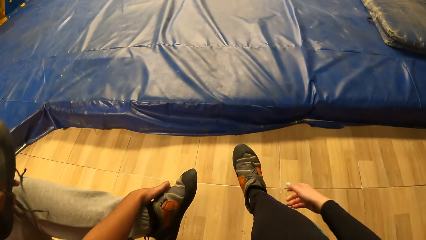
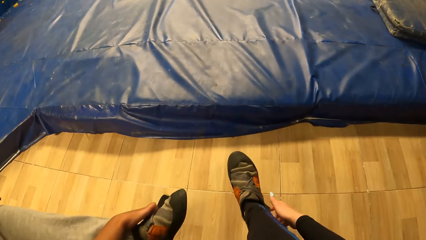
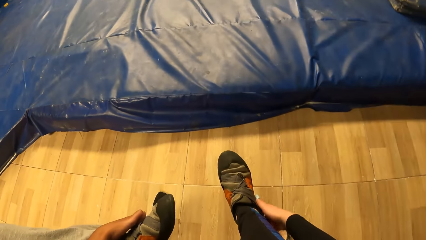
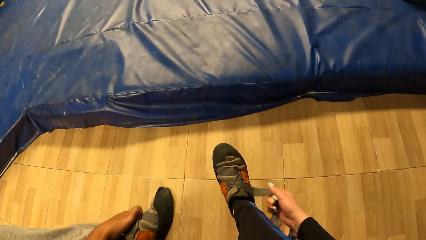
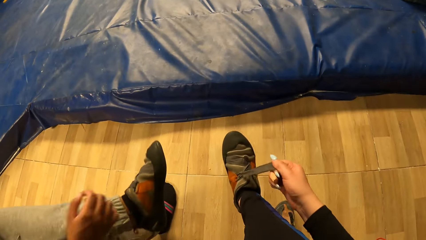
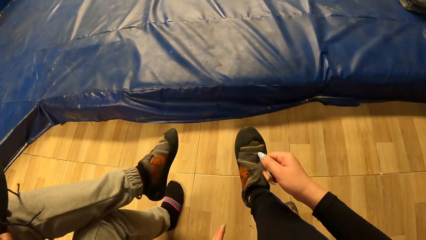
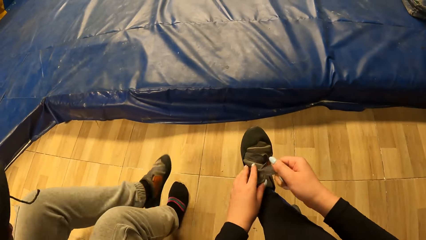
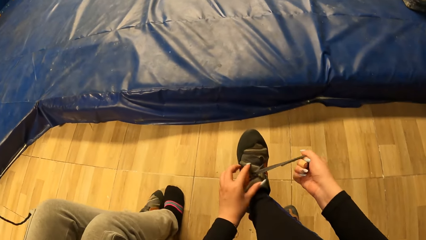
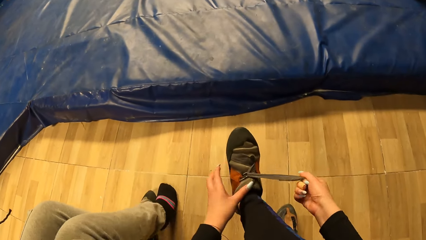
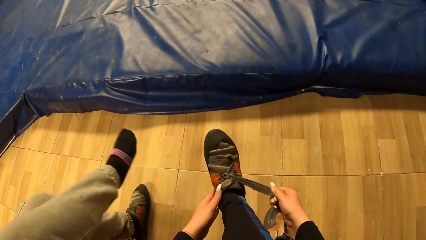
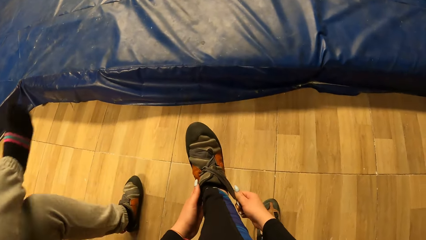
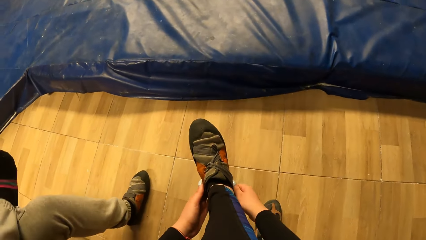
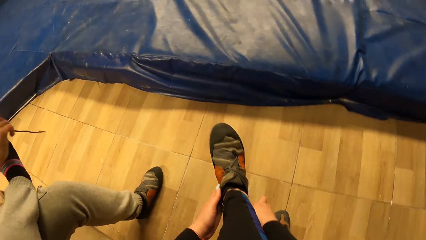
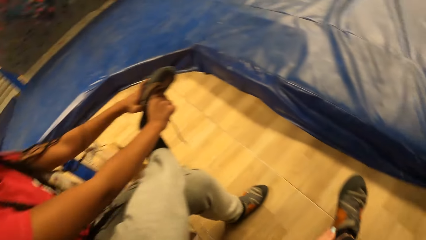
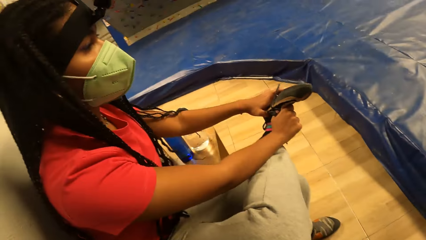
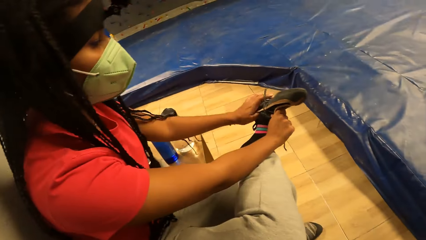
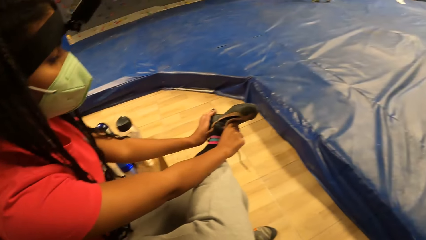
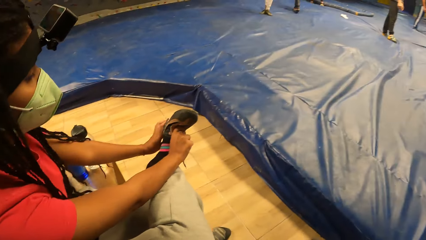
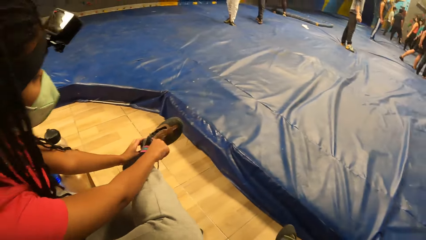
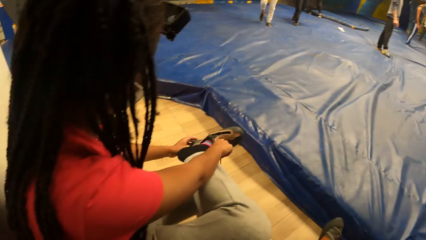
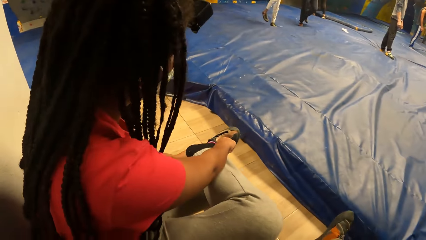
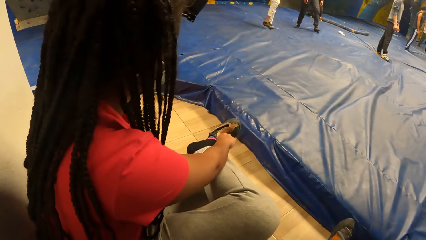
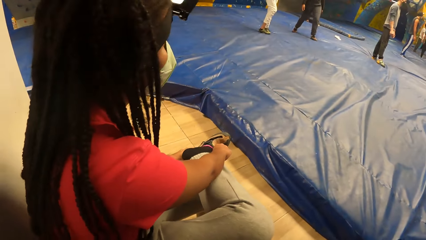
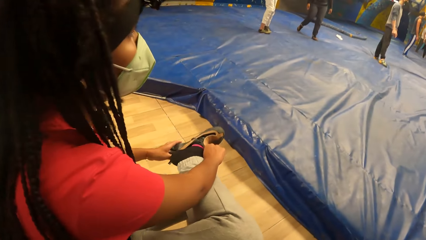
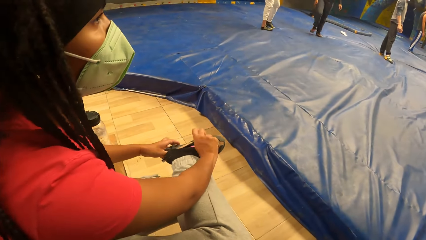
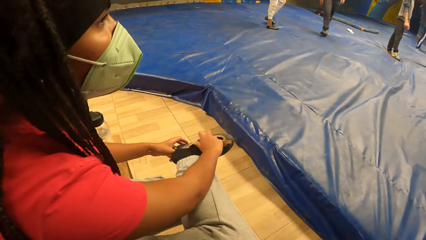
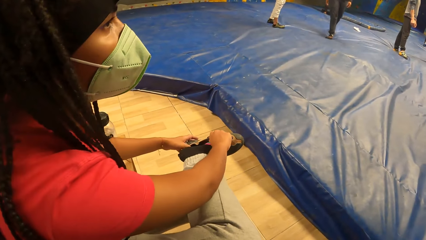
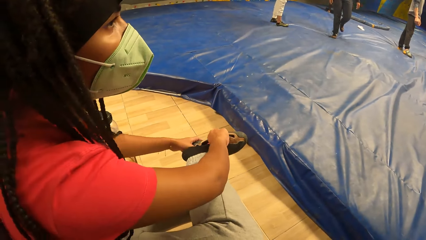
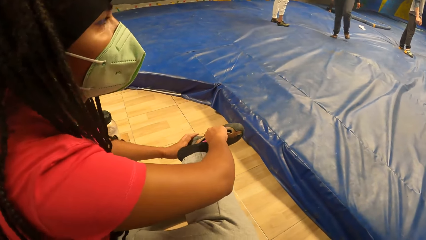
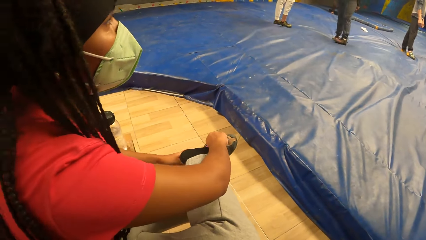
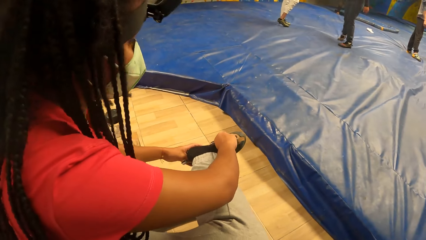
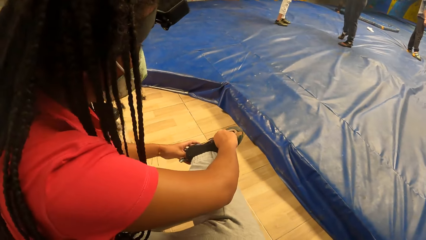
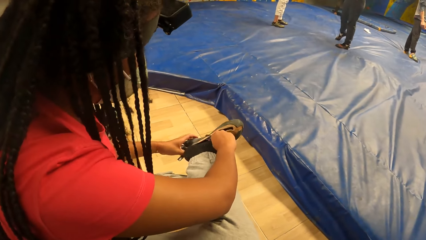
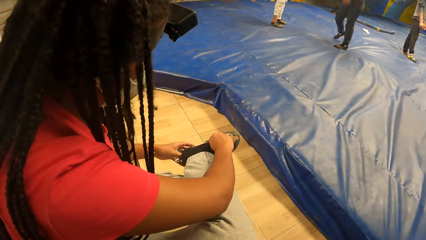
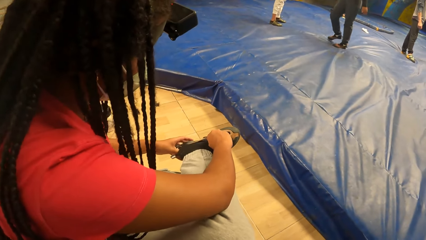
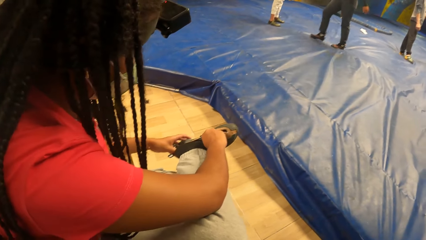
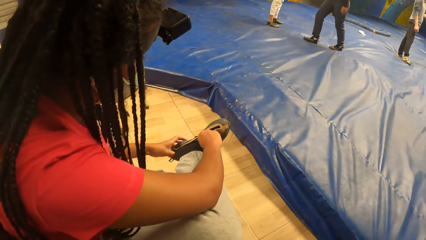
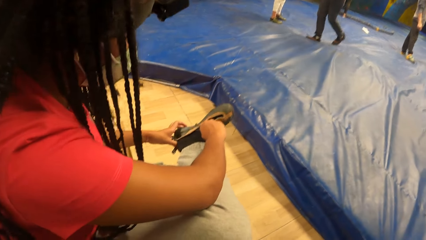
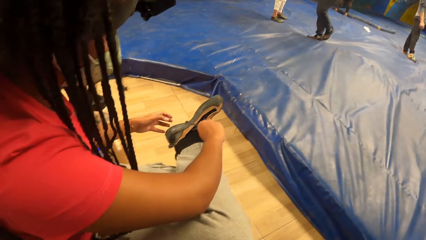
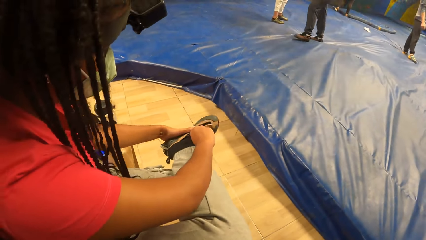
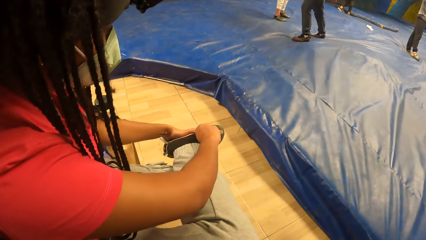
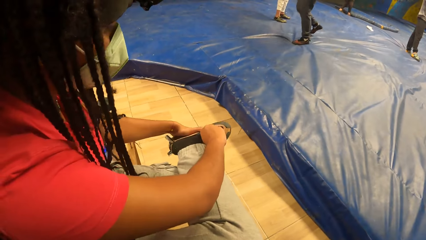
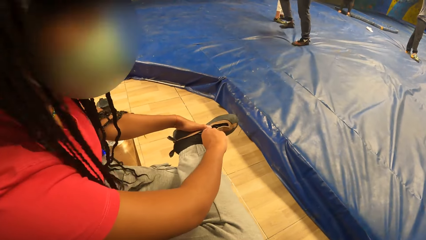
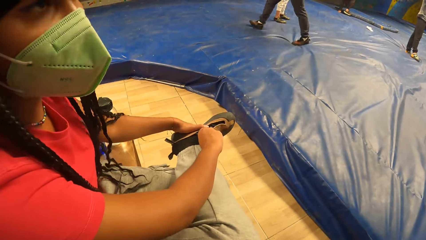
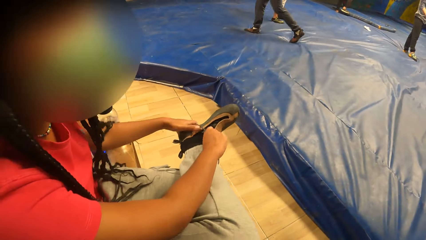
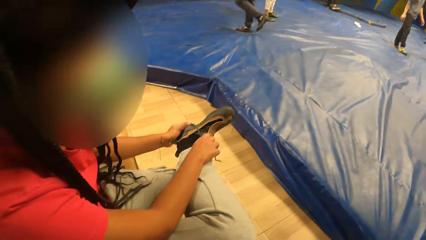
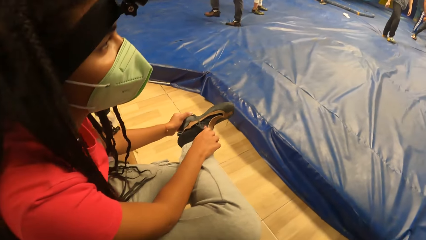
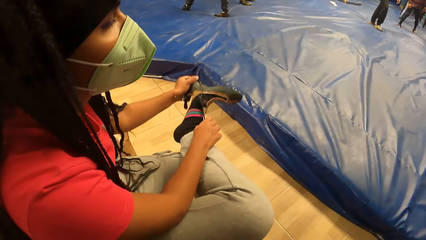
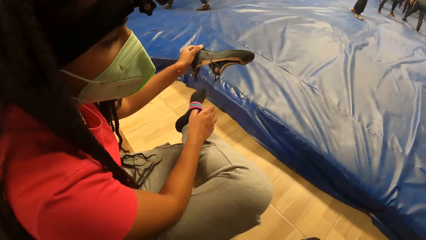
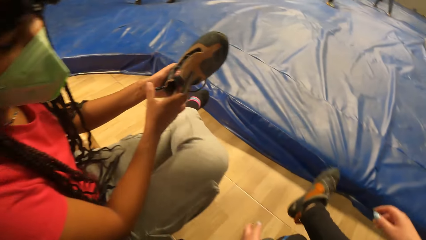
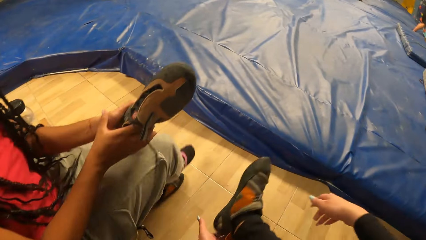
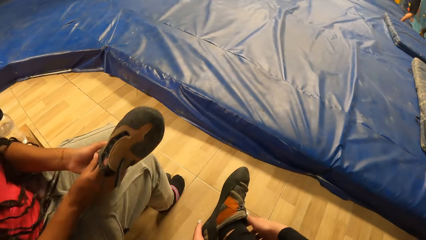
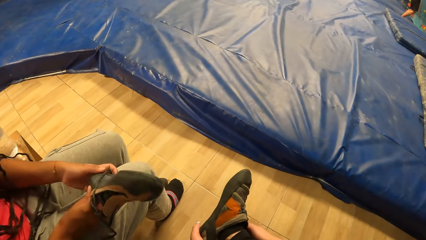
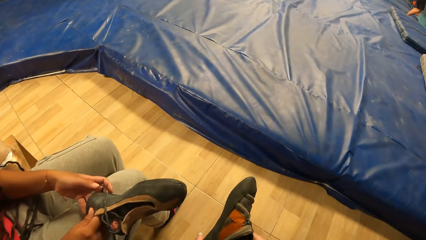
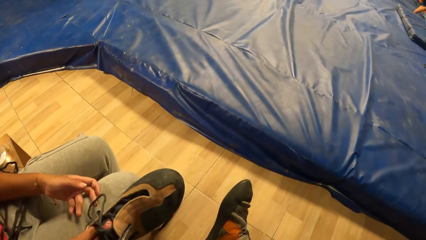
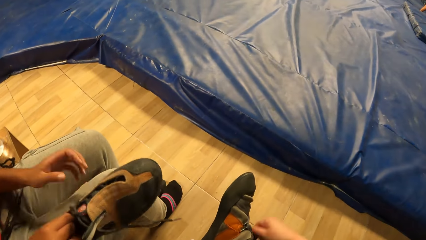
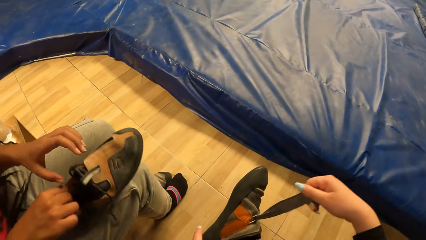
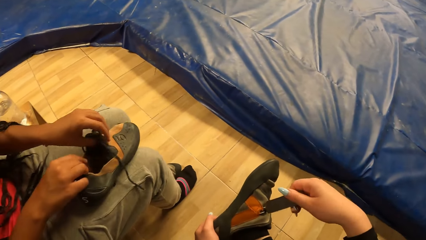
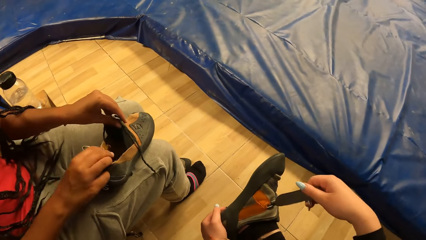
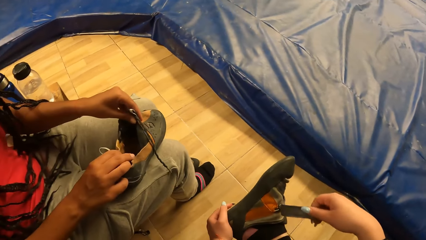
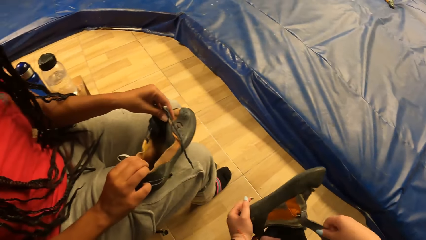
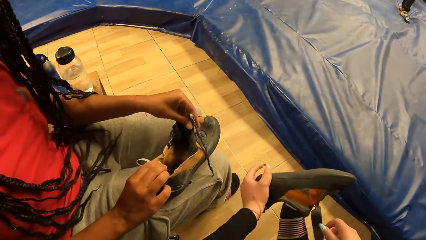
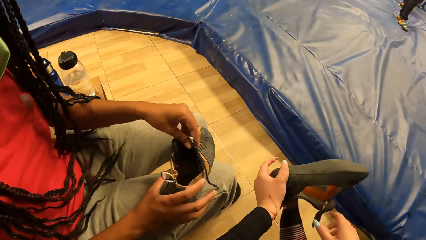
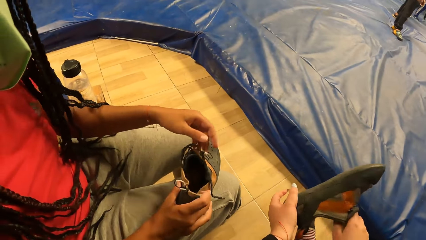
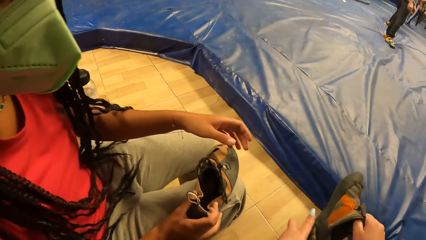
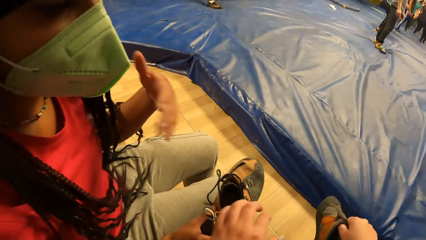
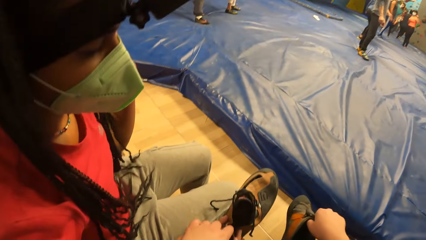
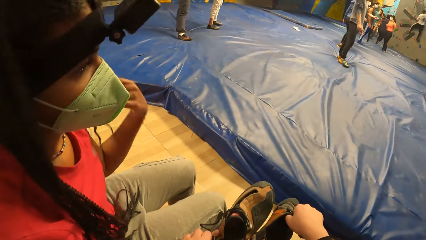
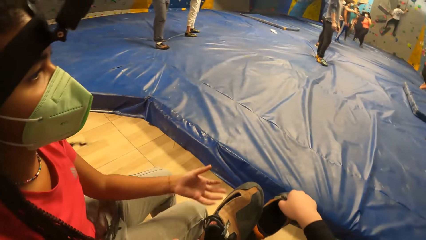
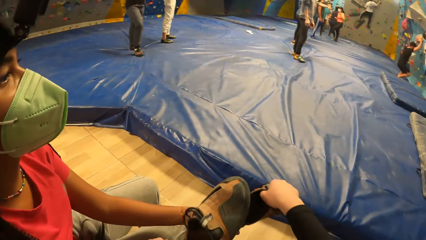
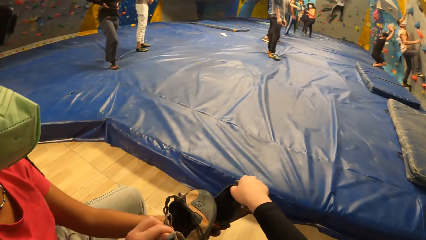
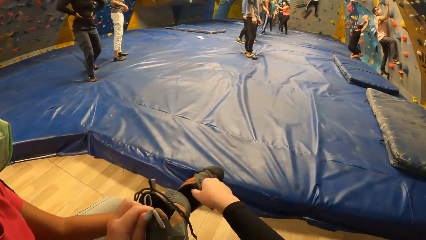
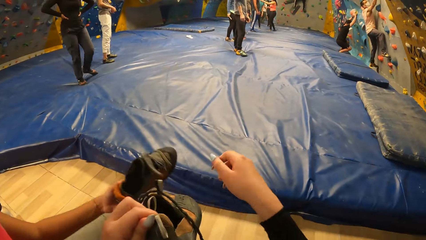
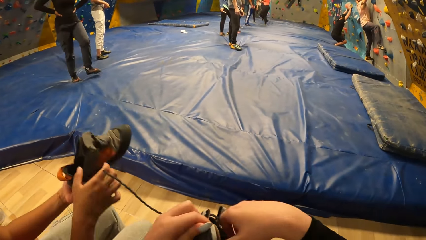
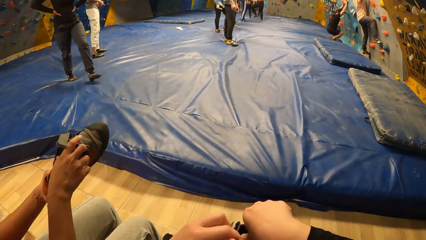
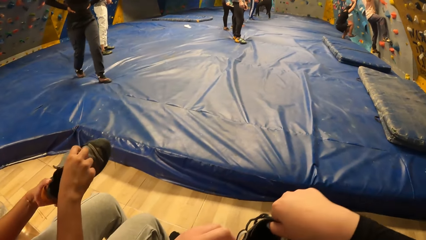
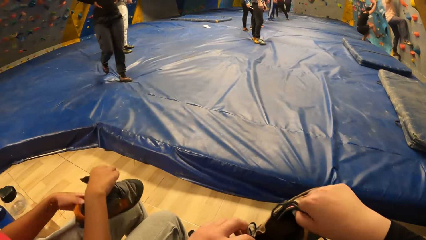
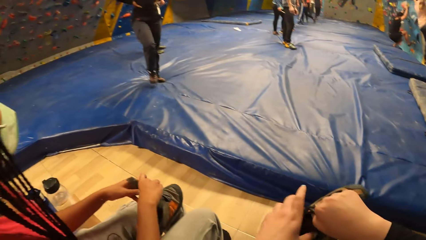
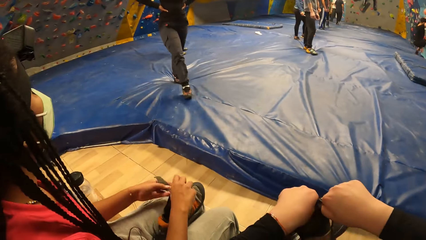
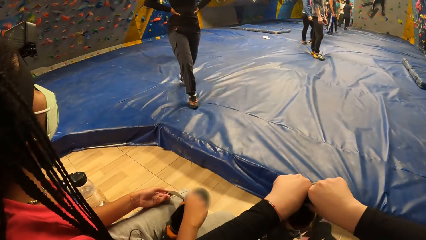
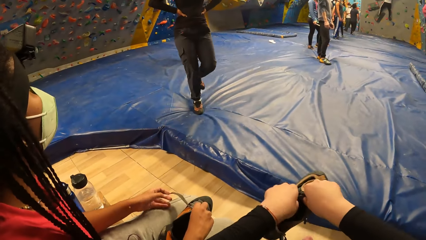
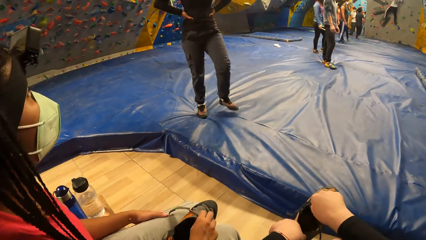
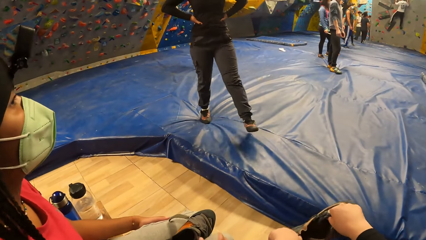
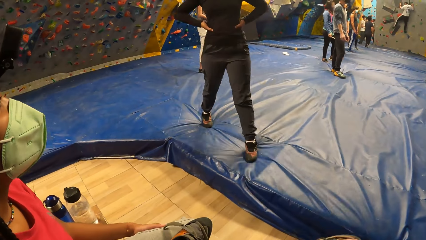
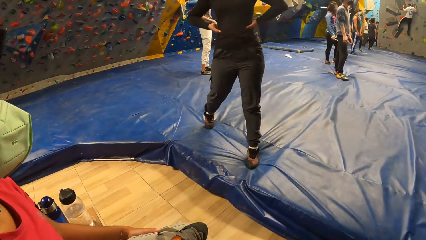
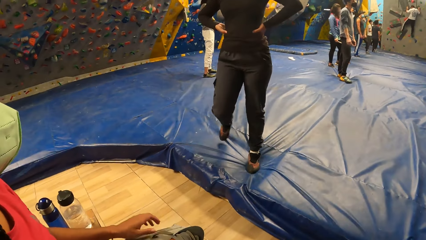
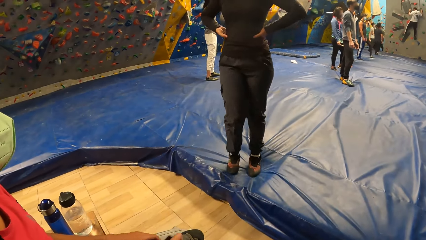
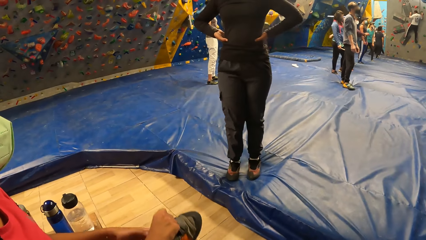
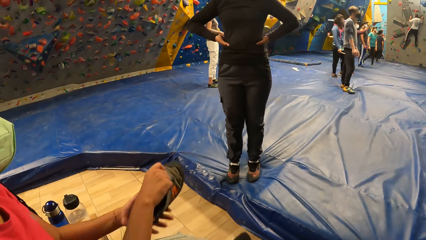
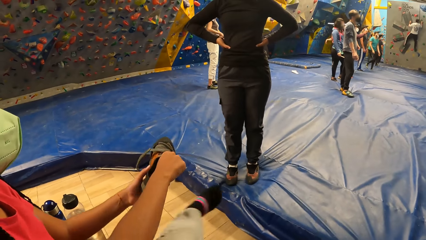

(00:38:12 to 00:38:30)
The camera wearer ties the shoe. The woman wears the shoe on her right leg with both hands. She removes the shoe from her right leg with her left hand and passes the shoe from her left hand to her right hand. The camera wearer removes the shoe. She collects the shoe from the woman with her left hand. She passes the shoe to the woman's left hand with her right hand. She wears the shoe on her right leg with both hands.
